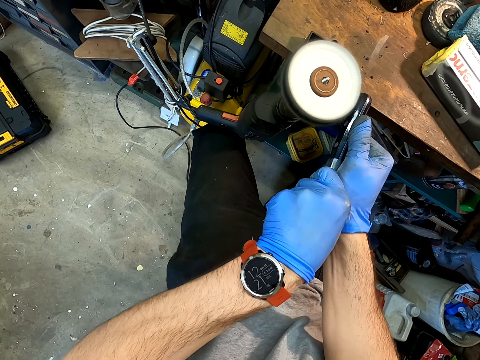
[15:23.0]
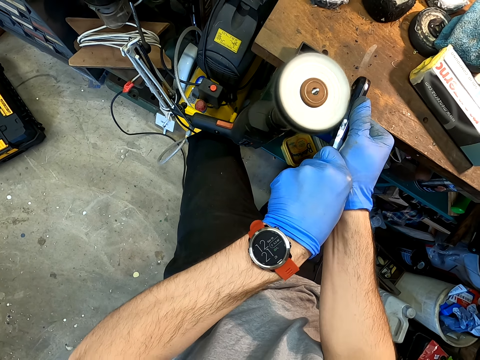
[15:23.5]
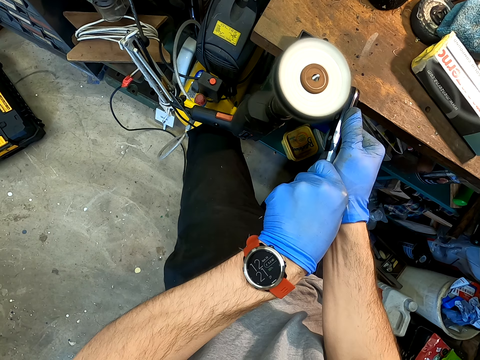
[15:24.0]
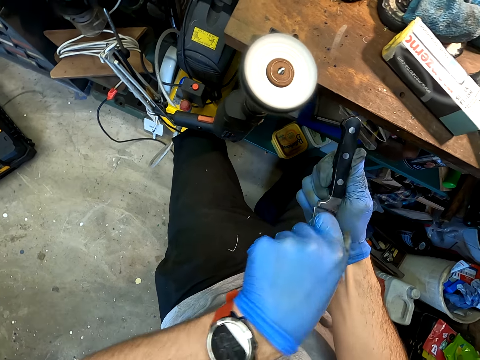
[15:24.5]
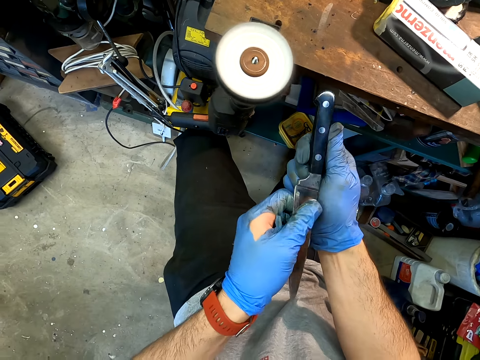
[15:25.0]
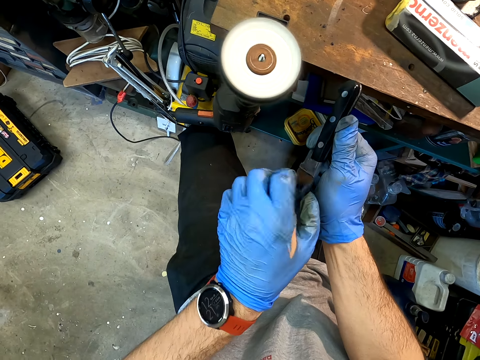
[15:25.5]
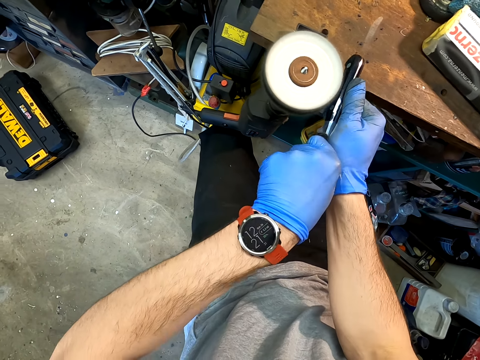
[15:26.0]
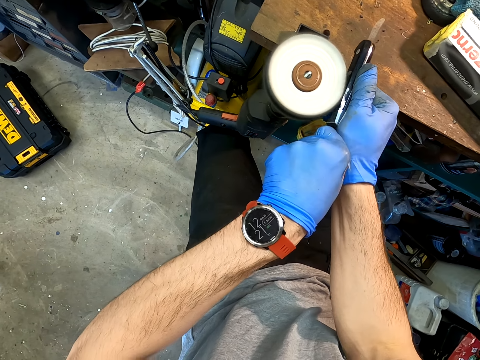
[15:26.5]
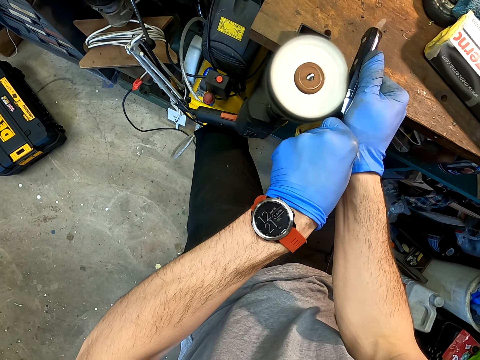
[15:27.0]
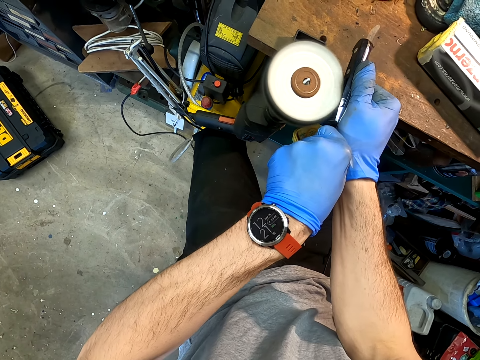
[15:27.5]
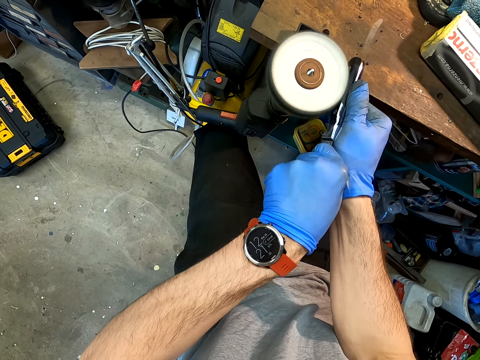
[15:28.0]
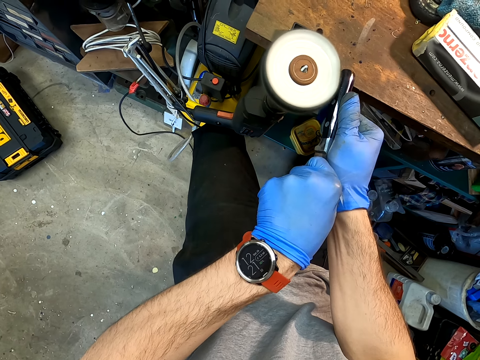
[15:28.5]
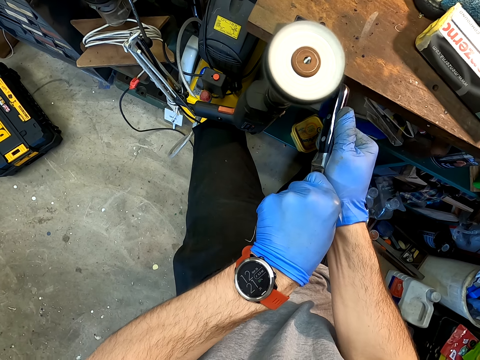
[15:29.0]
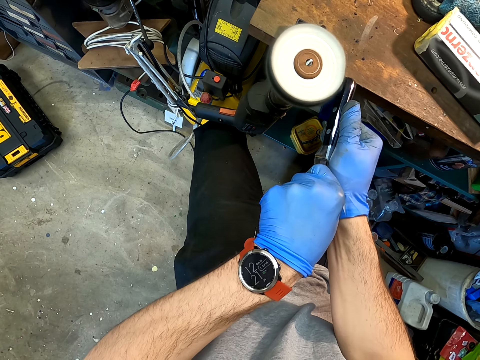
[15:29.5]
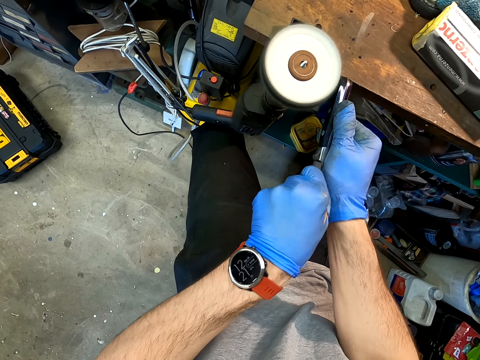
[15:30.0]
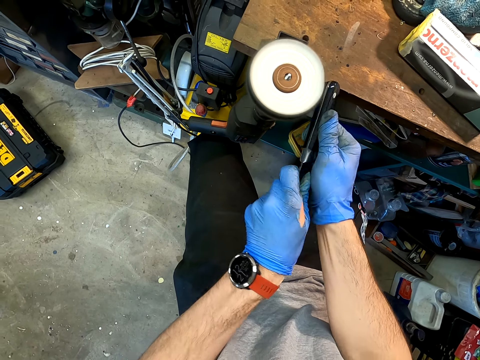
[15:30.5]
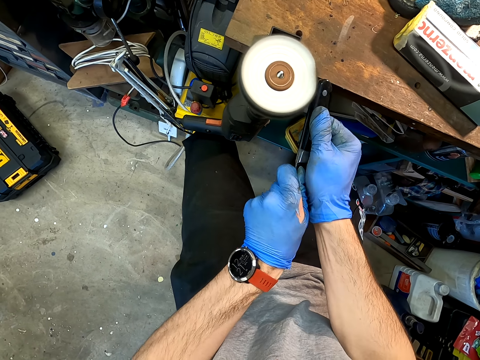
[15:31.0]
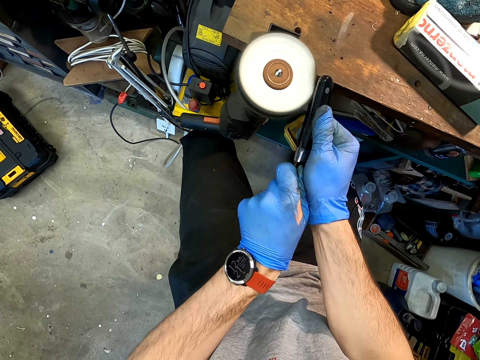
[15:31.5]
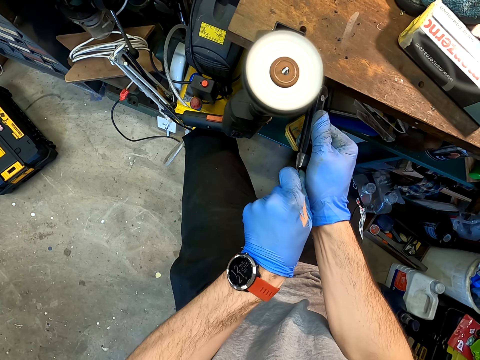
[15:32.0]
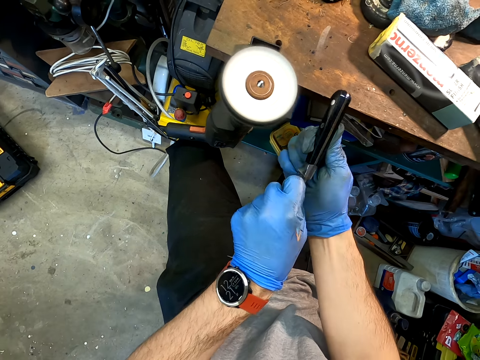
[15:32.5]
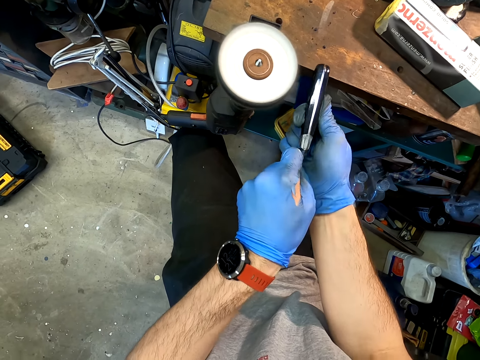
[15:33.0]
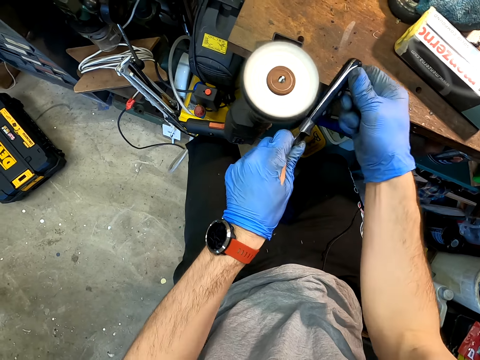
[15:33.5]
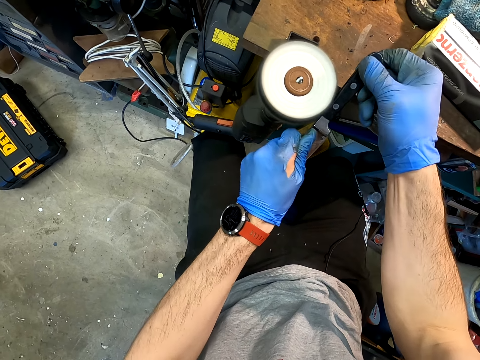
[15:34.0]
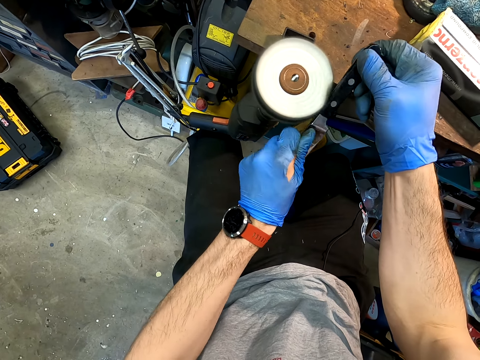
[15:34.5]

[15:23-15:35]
The camera wearer looks at the knife. They sharpen the knife with a knife sharpening machine.

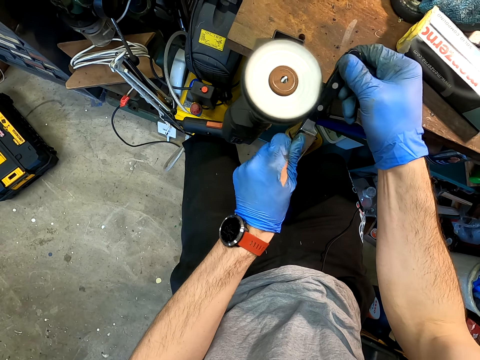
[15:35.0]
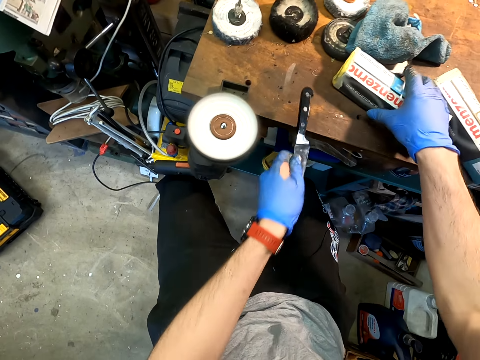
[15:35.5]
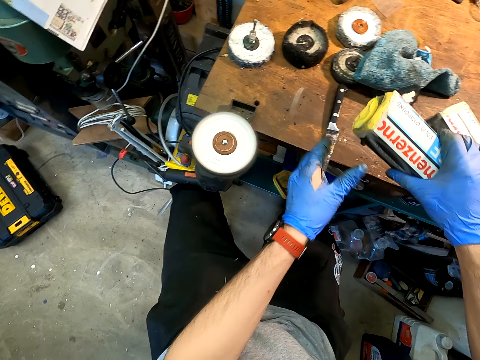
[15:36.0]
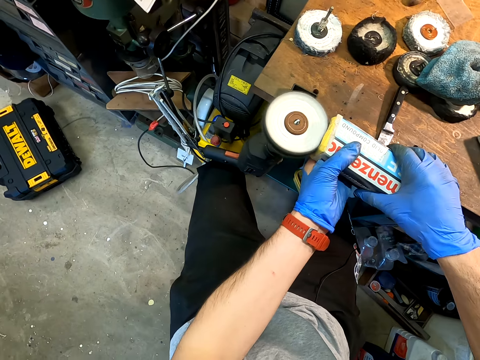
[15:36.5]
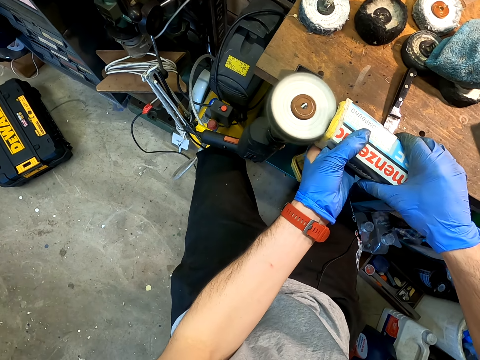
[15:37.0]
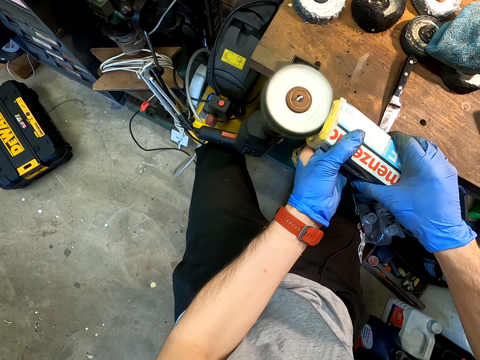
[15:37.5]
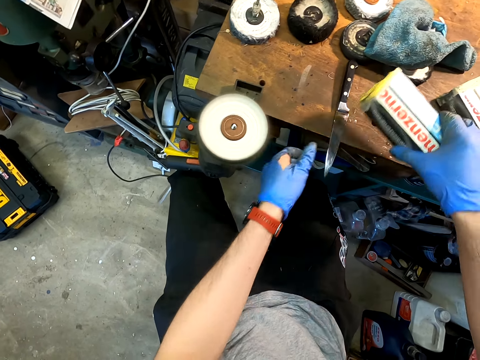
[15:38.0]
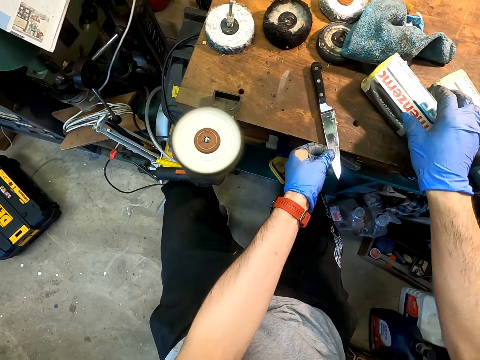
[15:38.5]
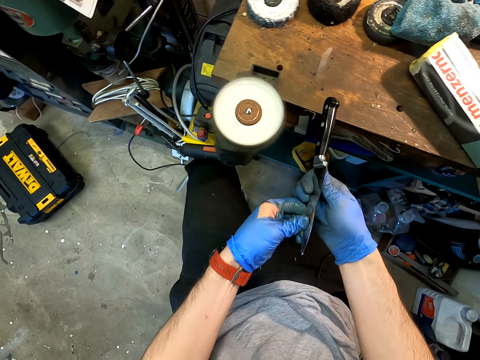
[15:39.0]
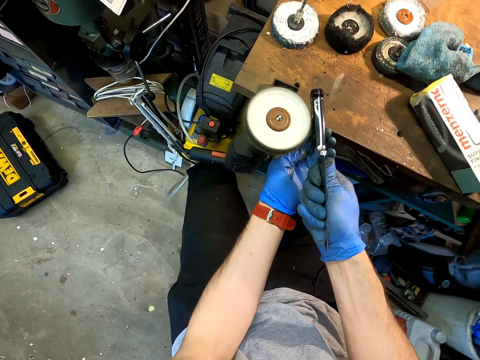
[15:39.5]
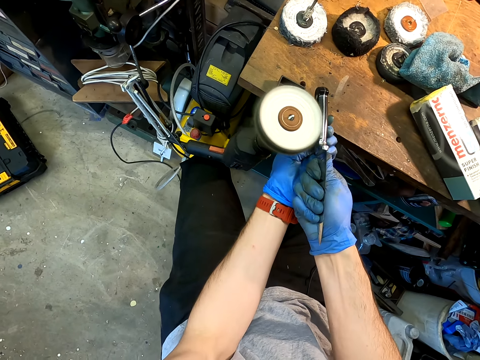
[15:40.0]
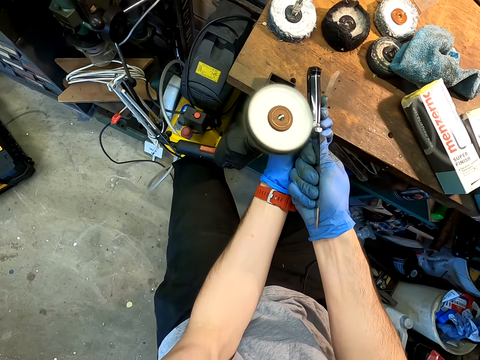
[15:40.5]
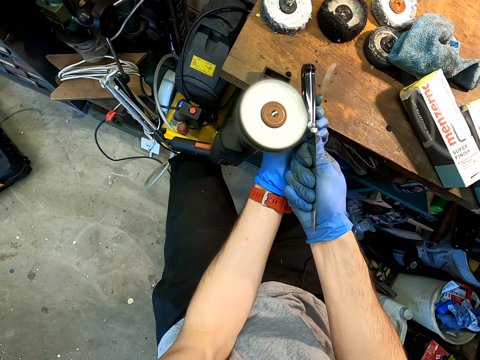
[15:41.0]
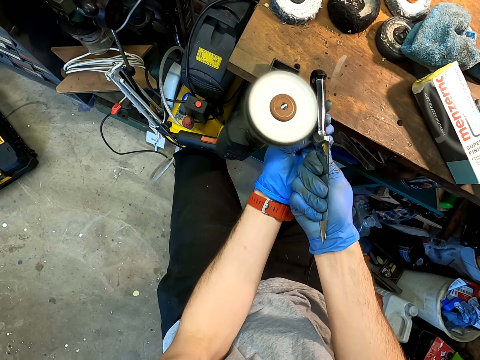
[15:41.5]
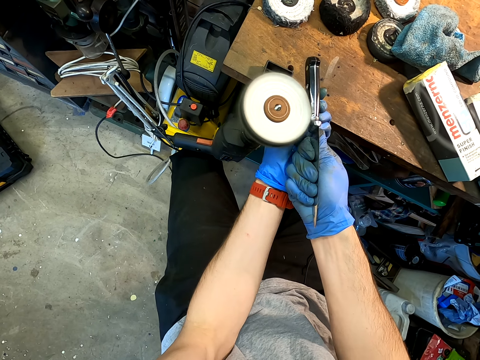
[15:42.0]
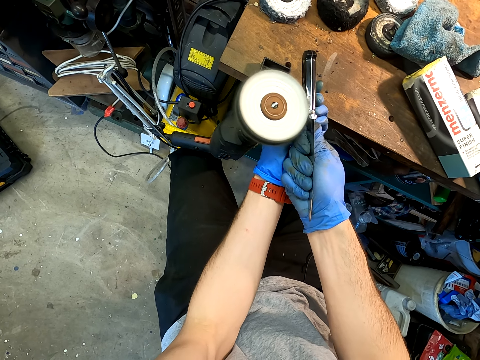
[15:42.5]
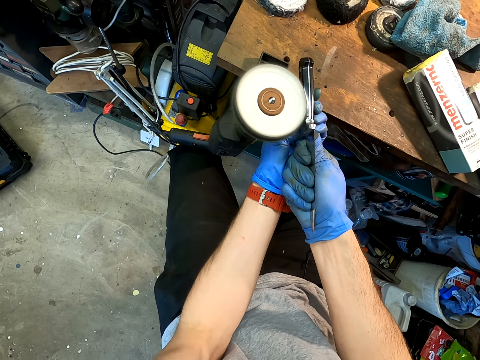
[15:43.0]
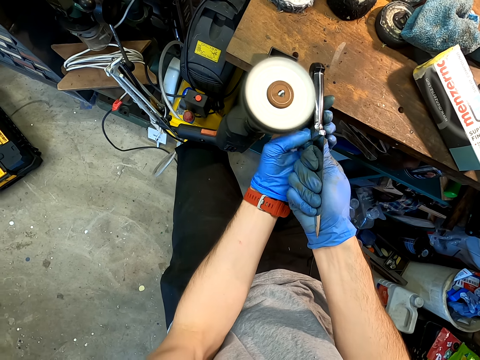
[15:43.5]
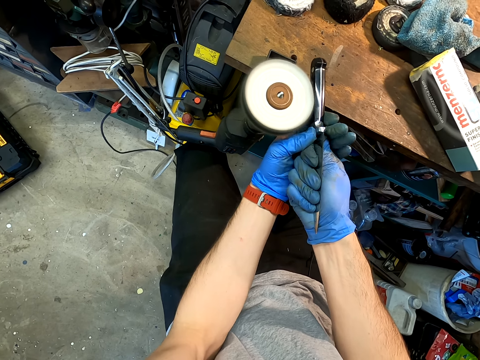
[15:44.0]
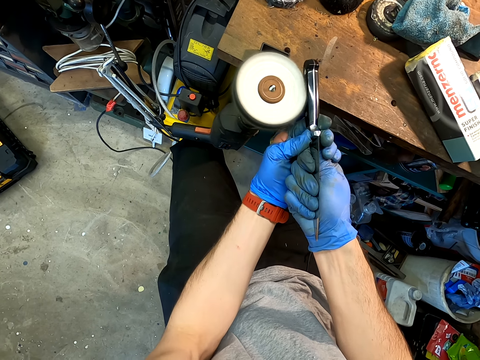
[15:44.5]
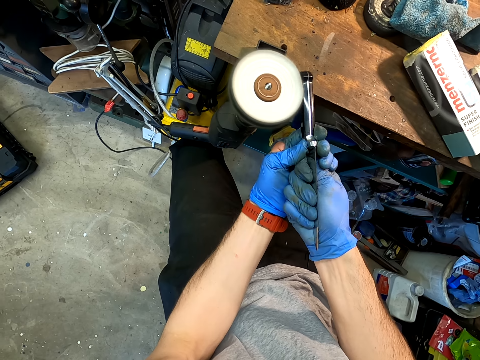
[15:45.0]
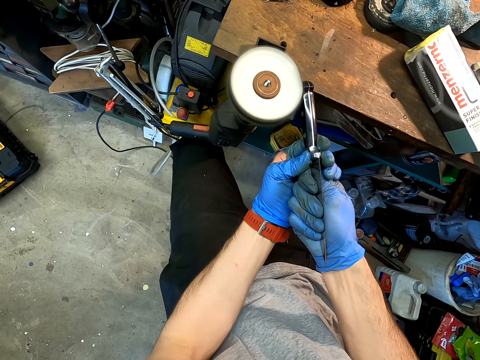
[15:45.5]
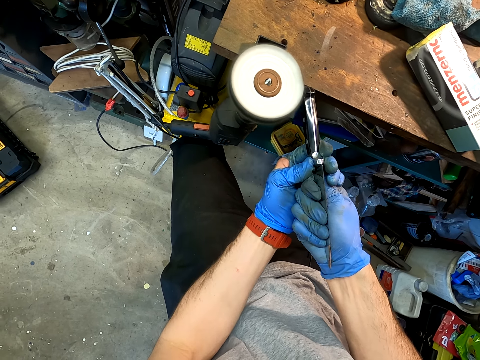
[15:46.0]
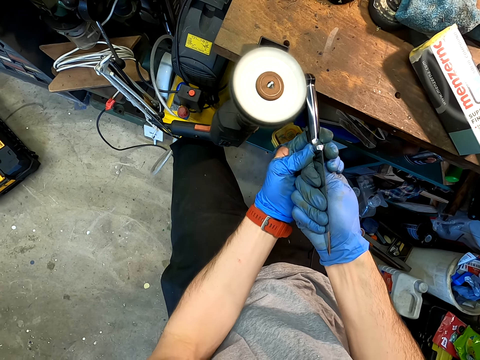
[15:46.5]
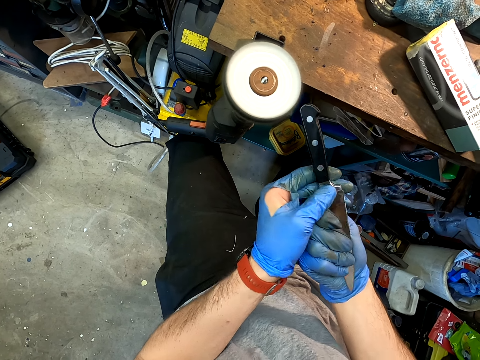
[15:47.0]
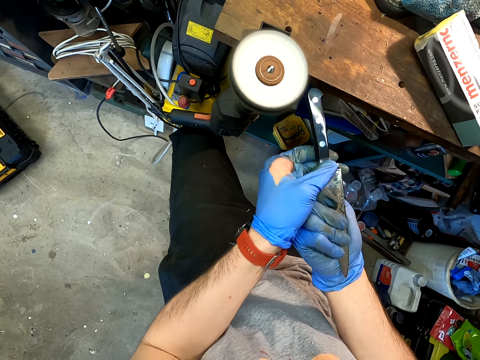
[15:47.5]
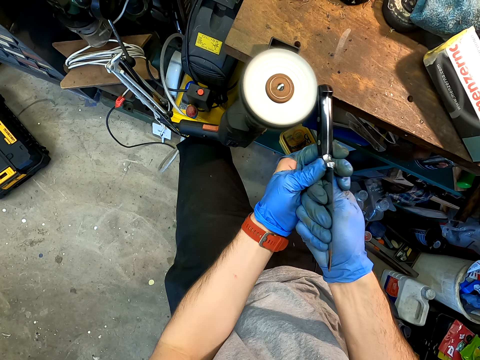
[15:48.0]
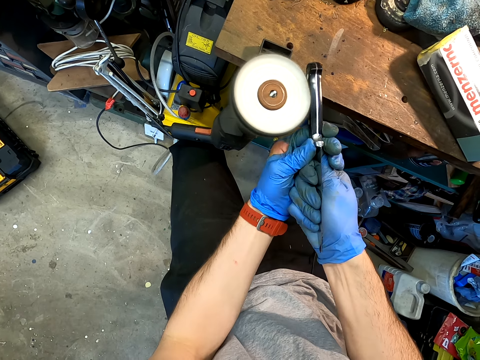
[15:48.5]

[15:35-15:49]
The camera wearer picks up a polish from the table. They apply the polish on the knife sharpening machine. They pick up the knife from the table. They sharpen the knife with the knife sharpening machine. They look at the knife. They sharpen the knife with the knife sharpening machine.
